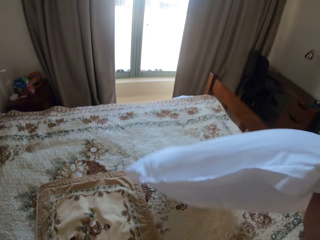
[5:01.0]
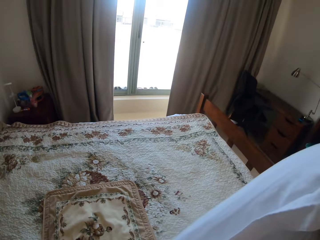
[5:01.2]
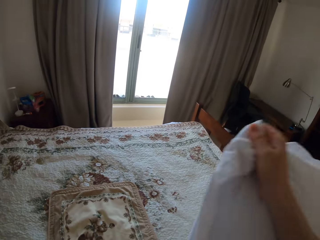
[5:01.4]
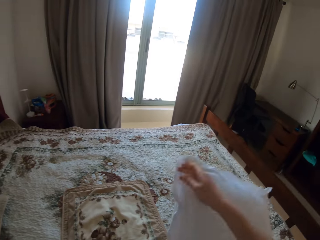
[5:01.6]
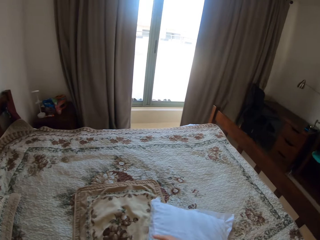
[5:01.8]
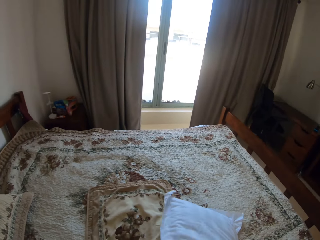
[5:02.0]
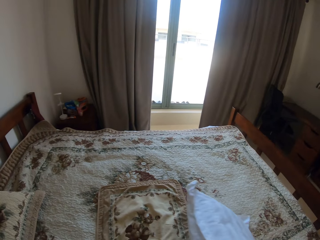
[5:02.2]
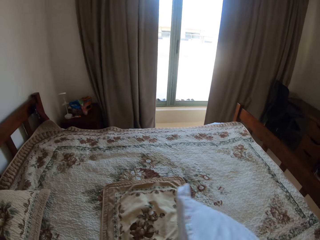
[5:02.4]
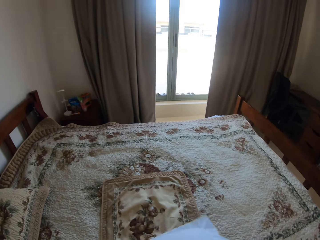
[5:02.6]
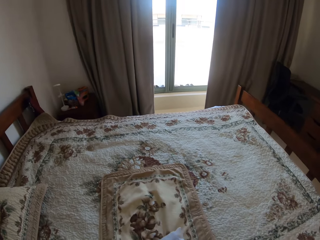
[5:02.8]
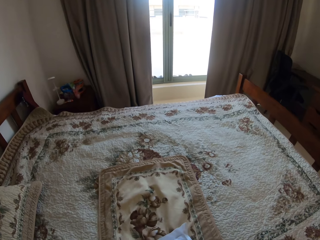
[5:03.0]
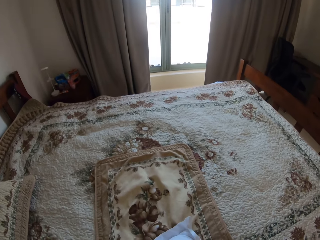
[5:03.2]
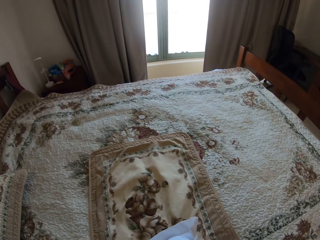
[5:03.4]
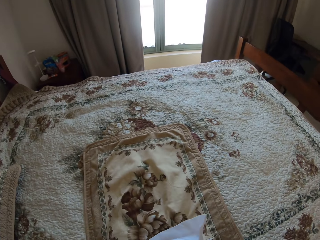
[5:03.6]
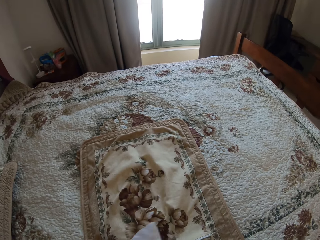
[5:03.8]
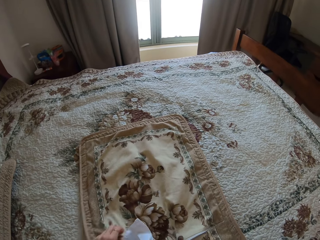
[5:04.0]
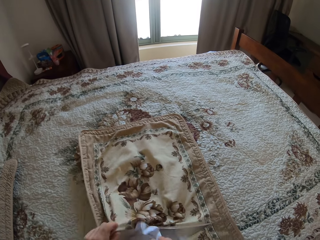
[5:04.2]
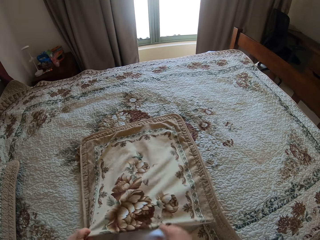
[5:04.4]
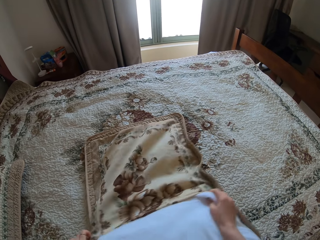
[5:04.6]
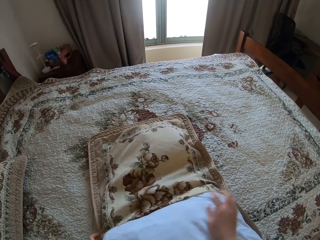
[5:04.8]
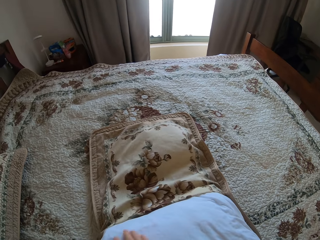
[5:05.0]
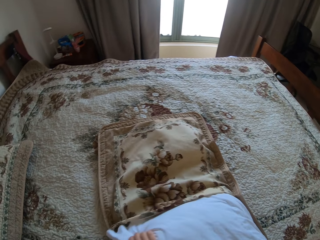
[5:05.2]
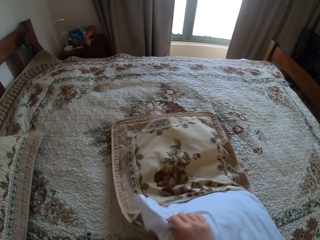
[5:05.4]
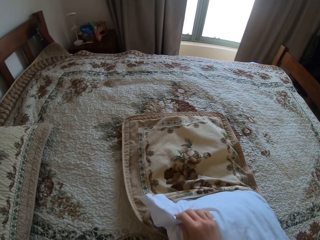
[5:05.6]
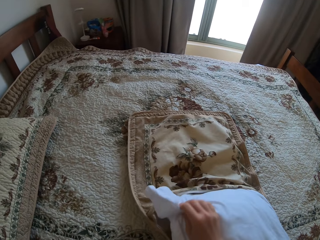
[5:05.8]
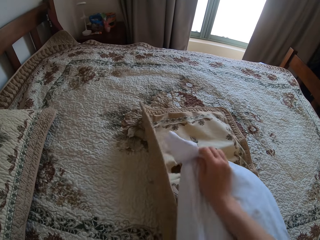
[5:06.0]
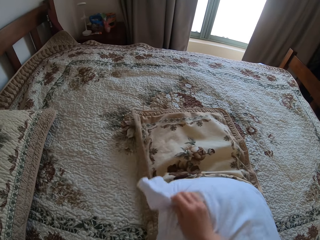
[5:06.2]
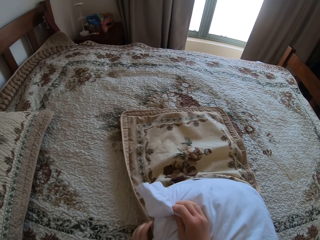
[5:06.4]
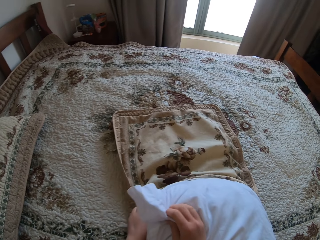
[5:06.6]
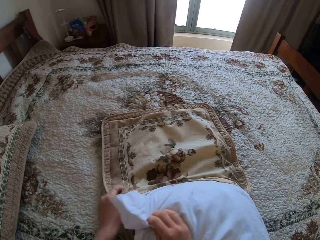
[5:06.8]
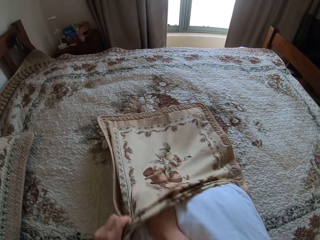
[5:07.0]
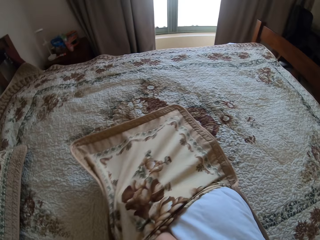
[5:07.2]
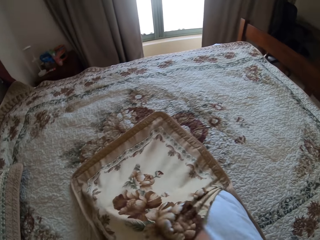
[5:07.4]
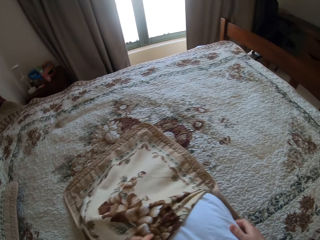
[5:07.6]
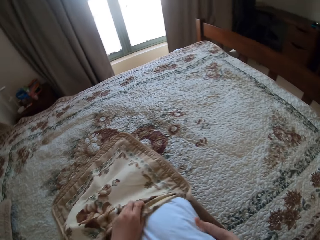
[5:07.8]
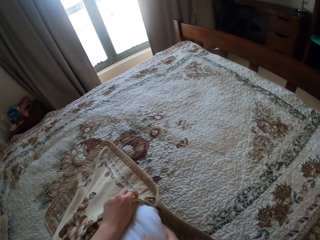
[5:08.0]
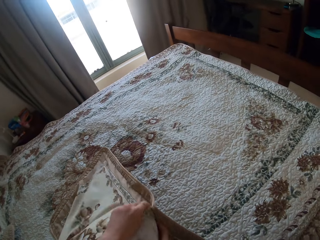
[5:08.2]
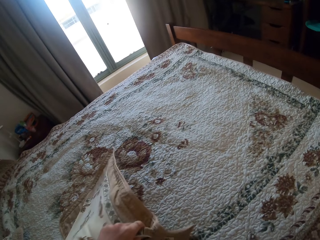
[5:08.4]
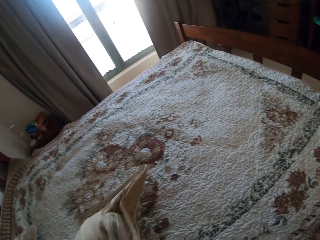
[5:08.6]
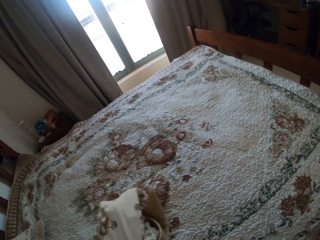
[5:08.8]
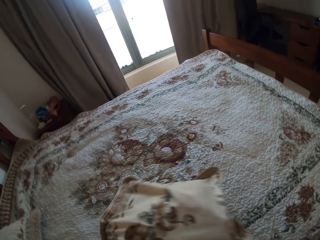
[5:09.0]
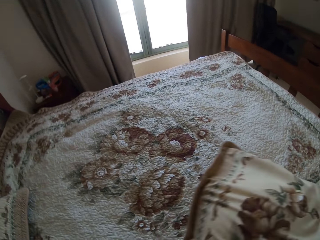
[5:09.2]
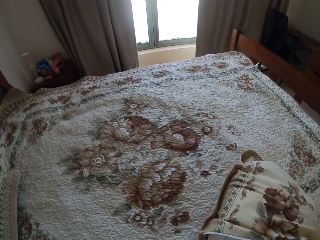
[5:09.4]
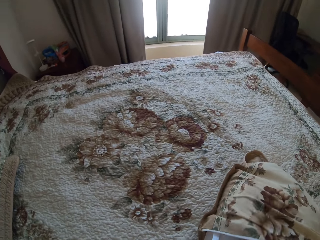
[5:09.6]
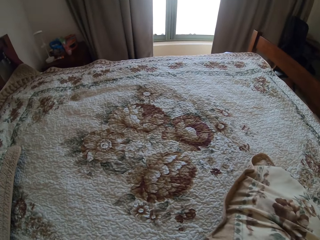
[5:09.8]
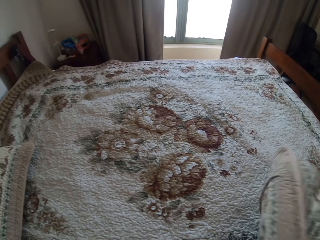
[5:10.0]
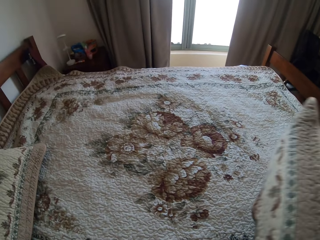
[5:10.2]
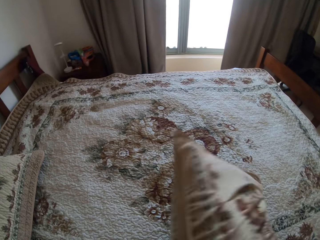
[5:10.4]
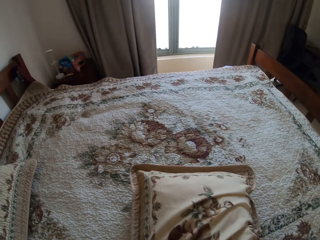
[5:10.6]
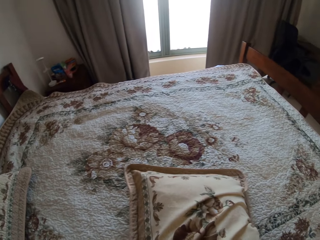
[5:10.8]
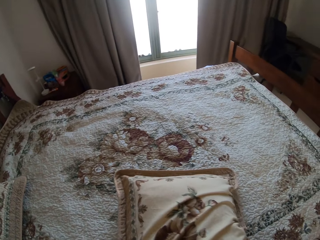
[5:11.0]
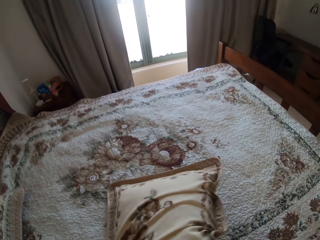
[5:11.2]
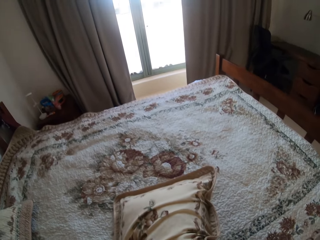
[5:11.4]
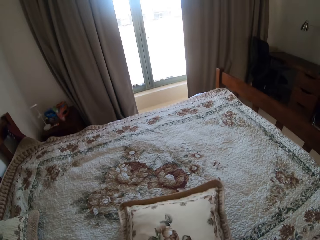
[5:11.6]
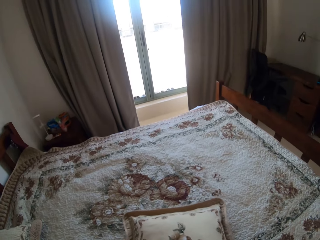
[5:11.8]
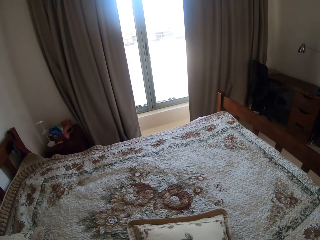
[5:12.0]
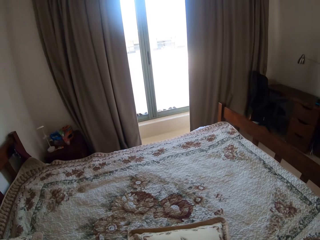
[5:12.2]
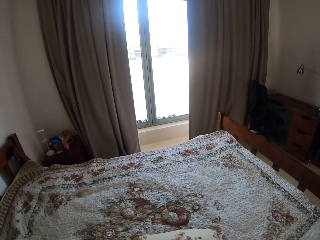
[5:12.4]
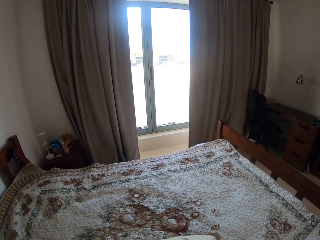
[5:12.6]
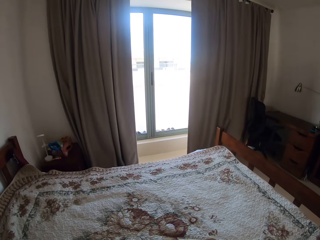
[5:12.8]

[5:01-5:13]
The camera wearer takes a pillow from the bed. They put the pillow on the bed. They grab the pillow case on the bed. They put the pillow inside the pillow case.

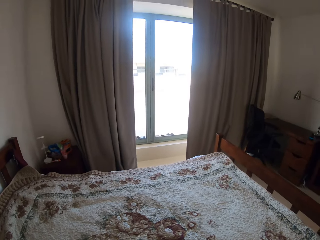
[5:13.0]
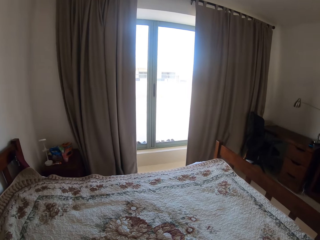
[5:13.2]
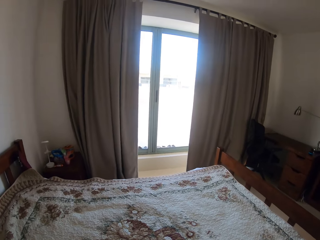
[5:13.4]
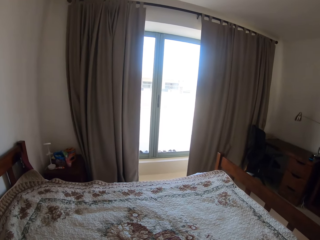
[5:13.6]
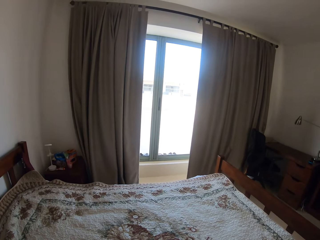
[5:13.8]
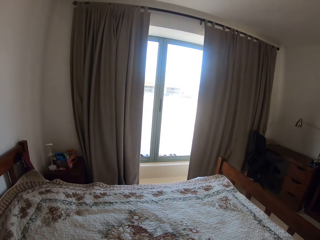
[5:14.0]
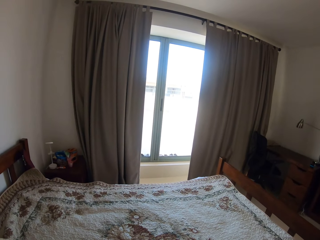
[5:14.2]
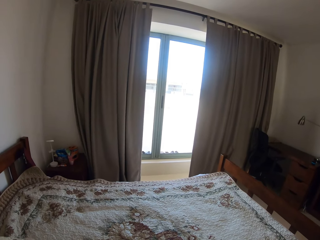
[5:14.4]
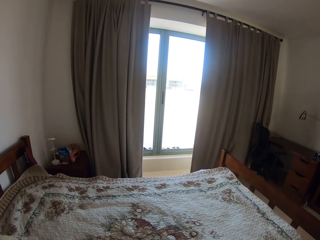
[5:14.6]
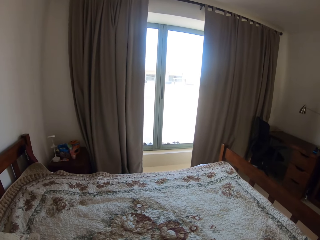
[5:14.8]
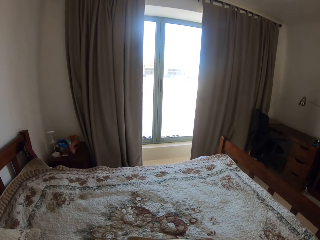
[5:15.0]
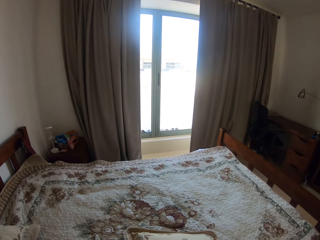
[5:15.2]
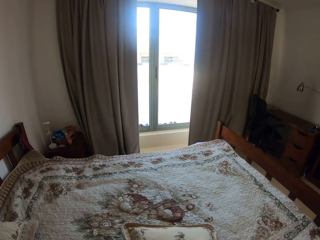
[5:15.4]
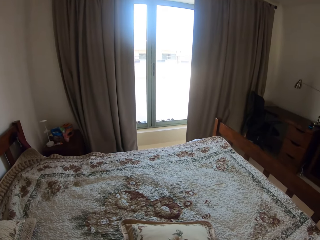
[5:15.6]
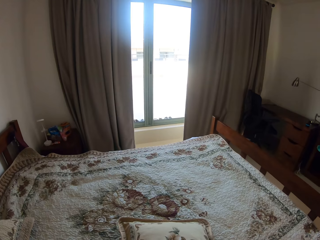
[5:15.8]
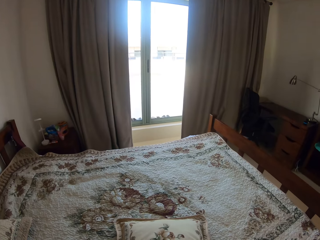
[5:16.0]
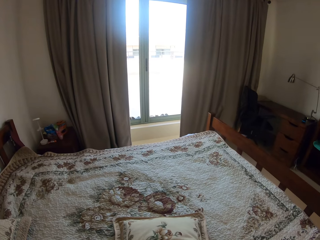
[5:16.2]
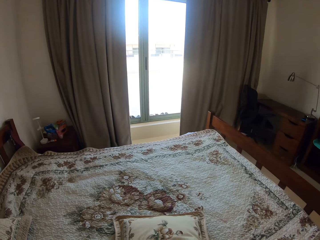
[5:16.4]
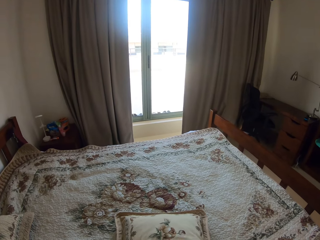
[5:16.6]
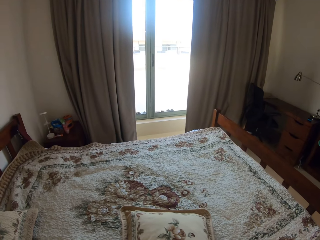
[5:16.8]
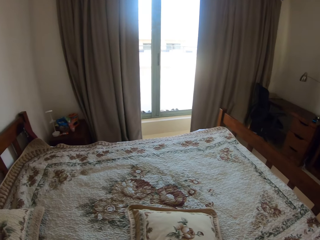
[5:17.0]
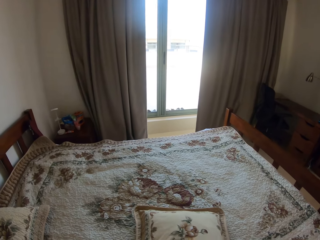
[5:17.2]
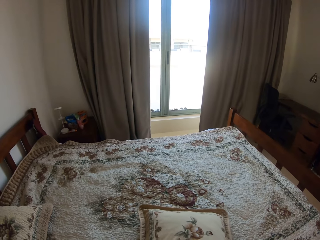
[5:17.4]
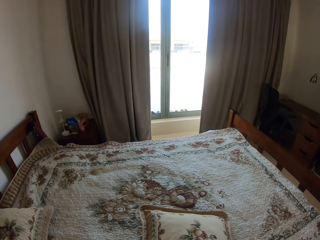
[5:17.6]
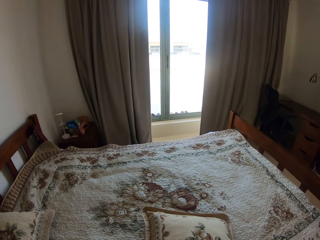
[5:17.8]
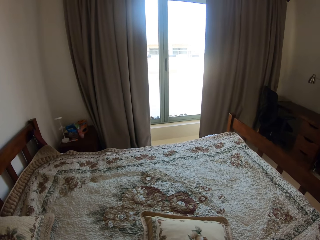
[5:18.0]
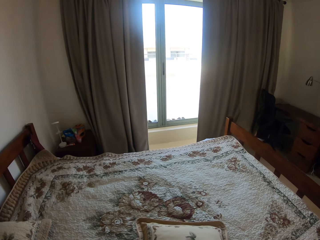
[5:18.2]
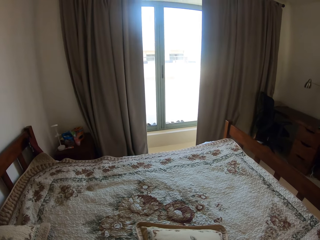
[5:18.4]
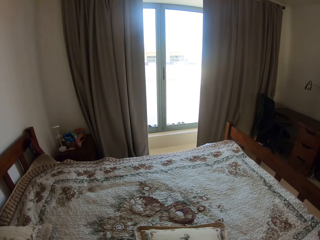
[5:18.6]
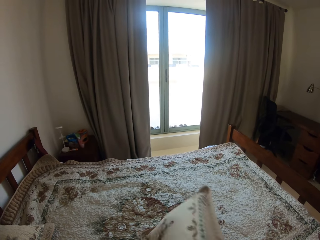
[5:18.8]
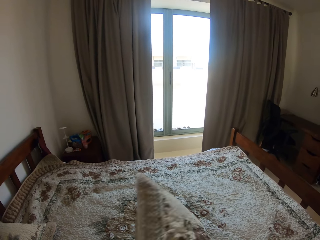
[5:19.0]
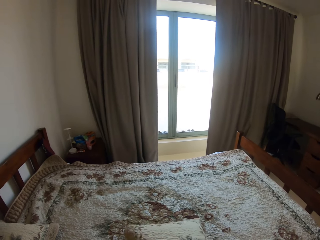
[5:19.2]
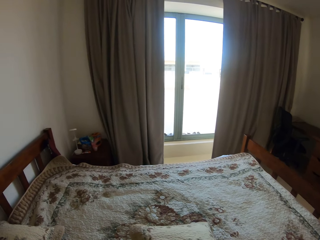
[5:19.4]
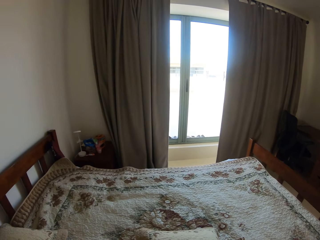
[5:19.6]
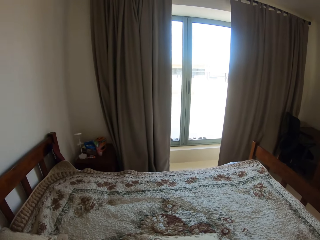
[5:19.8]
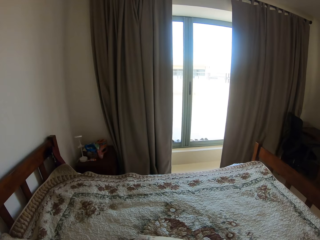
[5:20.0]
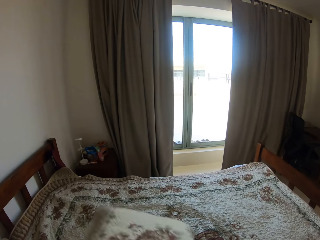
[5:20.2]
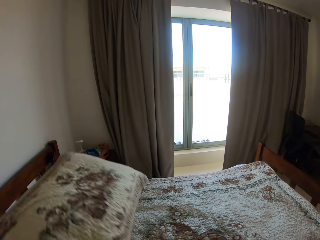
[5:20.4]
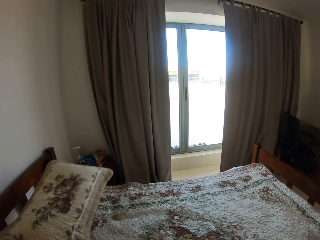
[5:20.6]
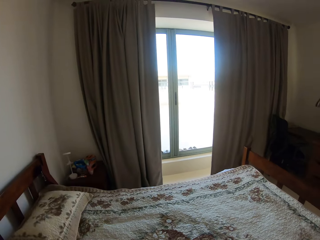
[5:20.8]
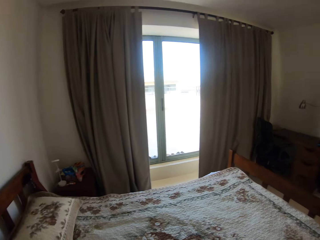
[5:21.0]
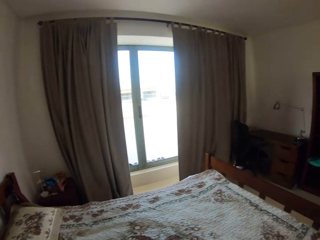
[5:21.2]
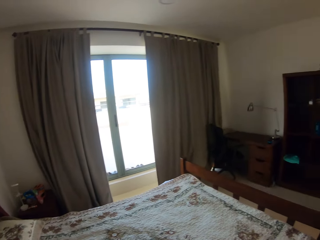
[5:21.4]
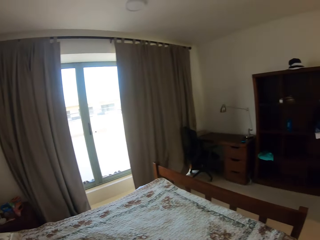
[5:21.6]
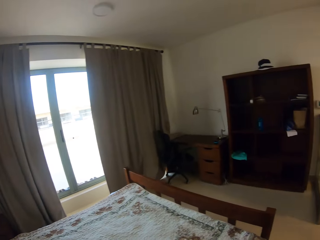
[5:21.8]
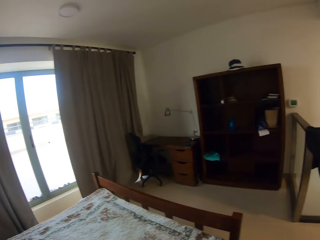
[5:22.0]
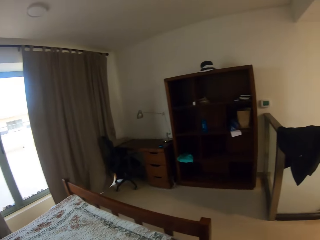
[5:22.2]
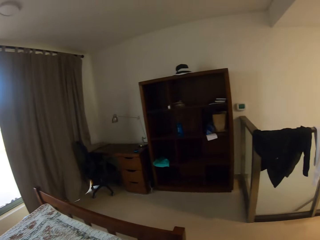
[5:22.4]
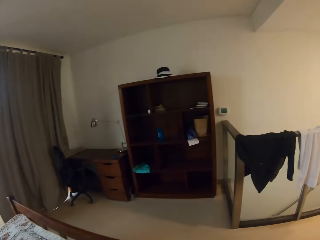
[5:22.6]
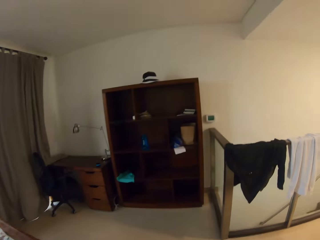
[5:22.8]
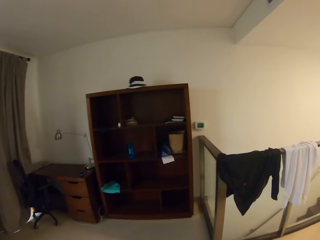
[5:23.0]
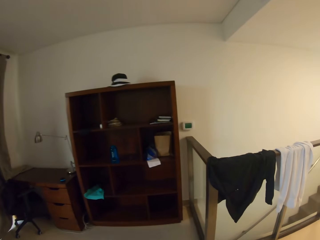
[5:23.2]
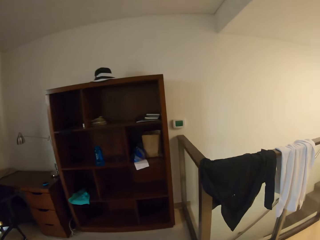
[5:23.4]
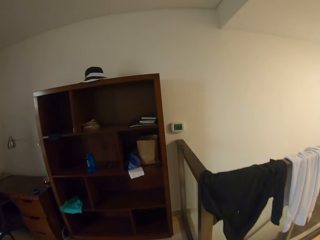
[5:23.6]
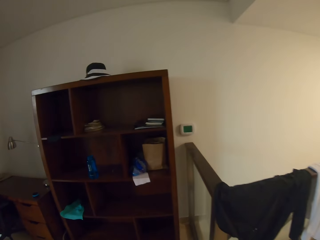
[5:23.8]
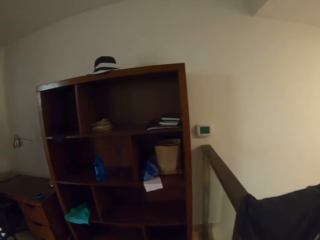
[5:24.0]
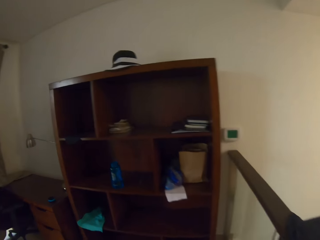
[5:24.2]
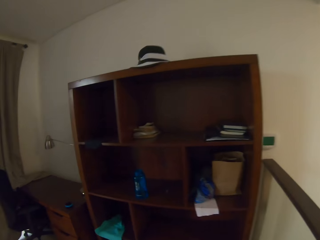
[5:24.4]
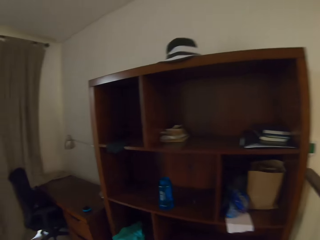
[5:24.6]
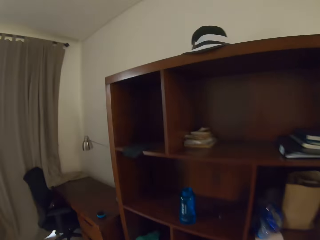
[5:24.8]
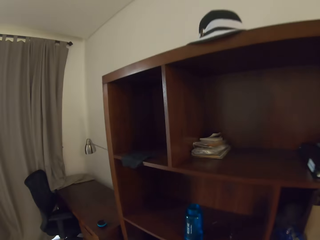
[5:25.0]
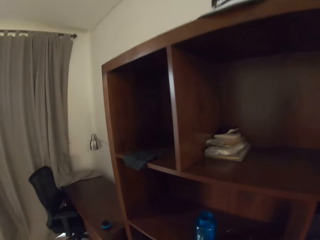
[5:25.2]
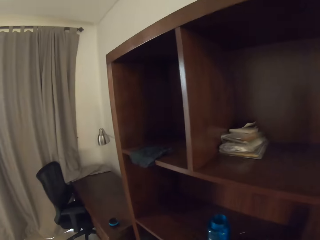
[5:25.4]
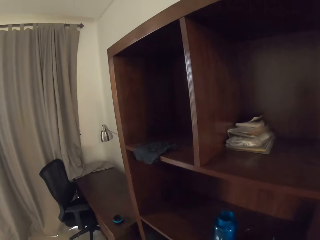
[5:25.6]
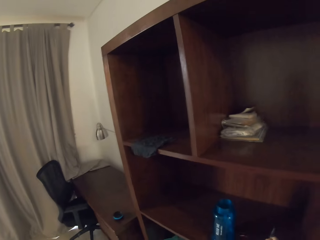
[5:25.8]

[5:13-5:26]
The camera wearer turns the pillow on the bed. They throw the pillow on the upper side of the bed. They walk in the room.
